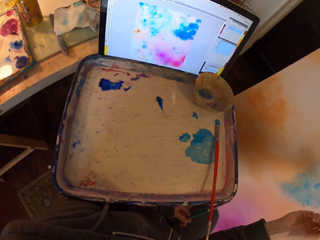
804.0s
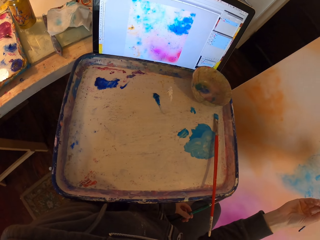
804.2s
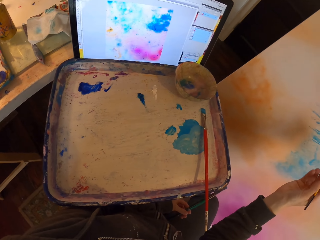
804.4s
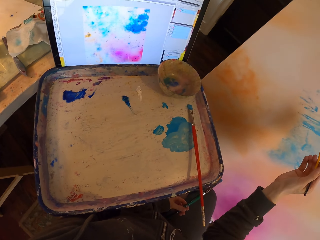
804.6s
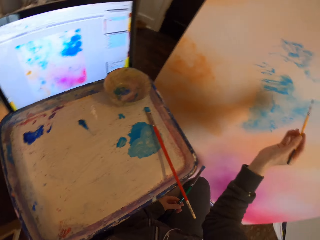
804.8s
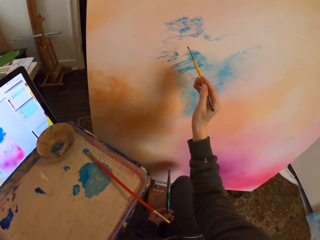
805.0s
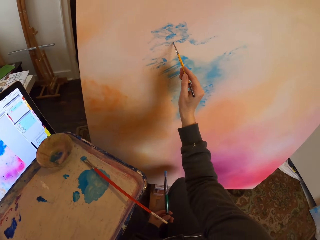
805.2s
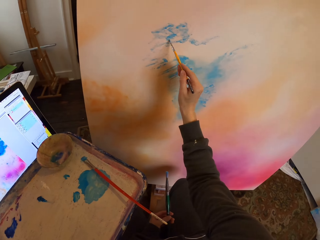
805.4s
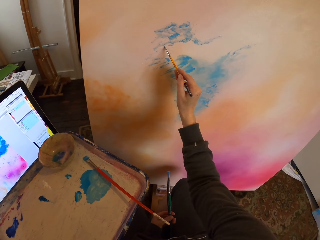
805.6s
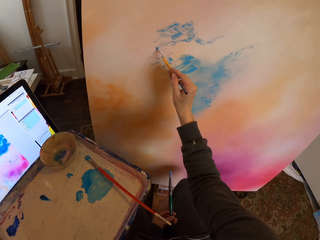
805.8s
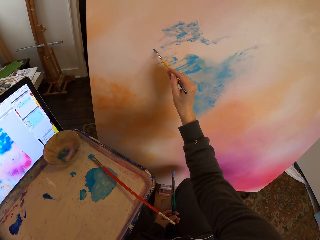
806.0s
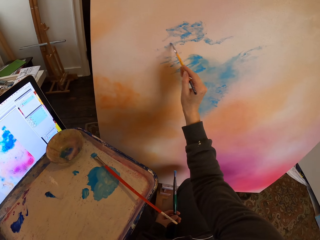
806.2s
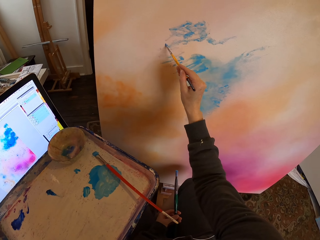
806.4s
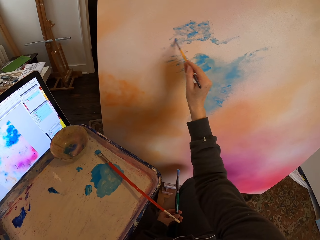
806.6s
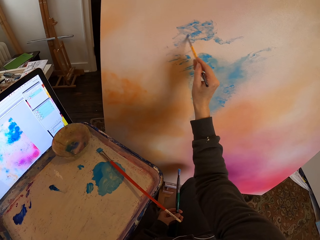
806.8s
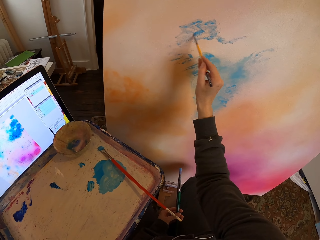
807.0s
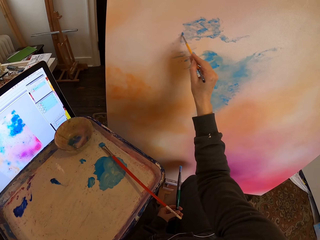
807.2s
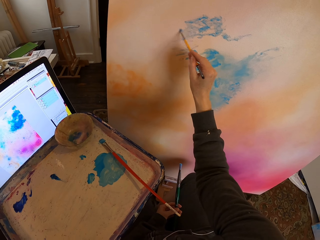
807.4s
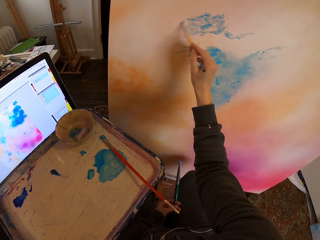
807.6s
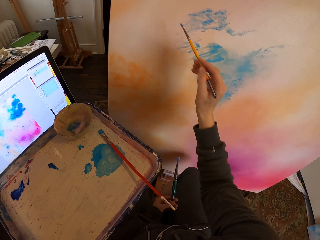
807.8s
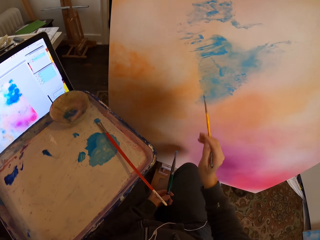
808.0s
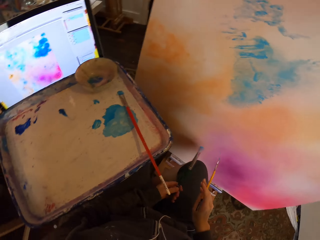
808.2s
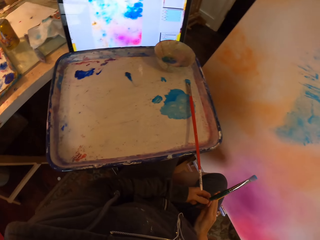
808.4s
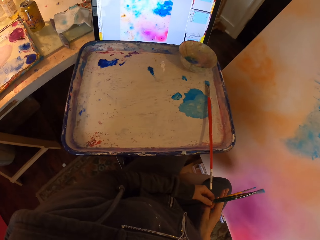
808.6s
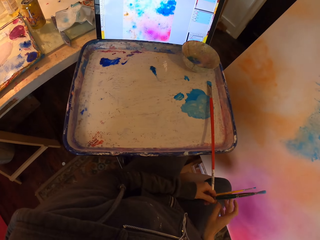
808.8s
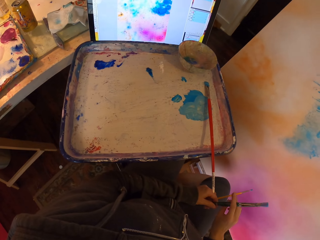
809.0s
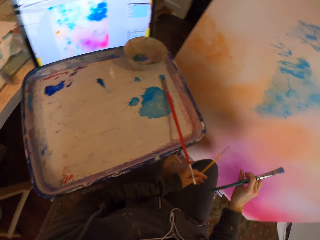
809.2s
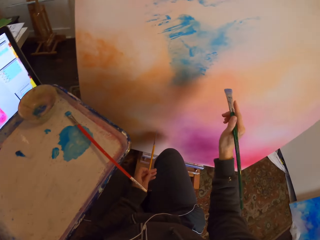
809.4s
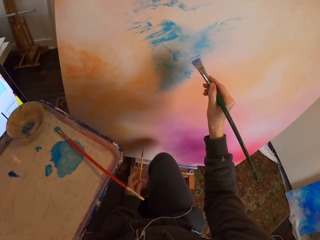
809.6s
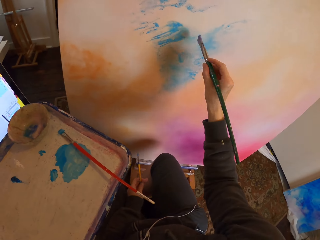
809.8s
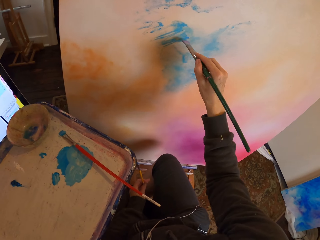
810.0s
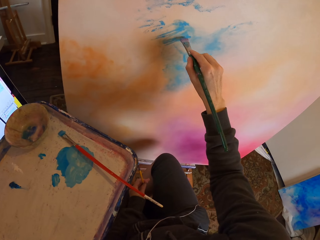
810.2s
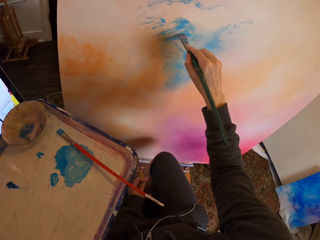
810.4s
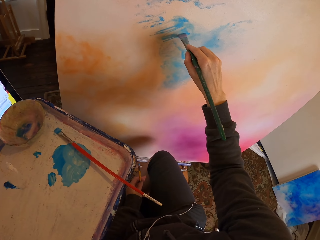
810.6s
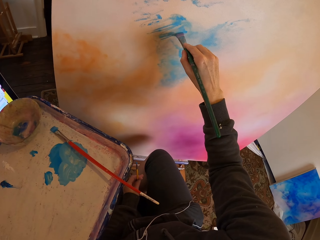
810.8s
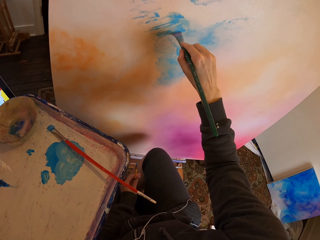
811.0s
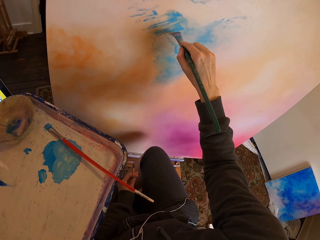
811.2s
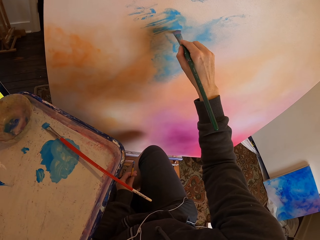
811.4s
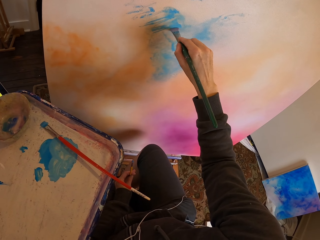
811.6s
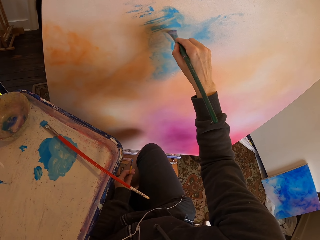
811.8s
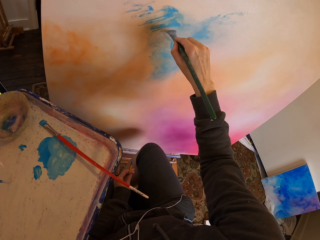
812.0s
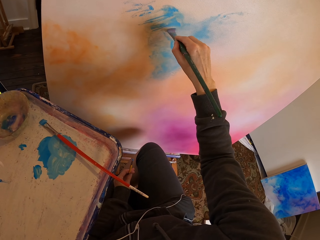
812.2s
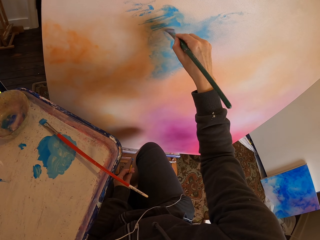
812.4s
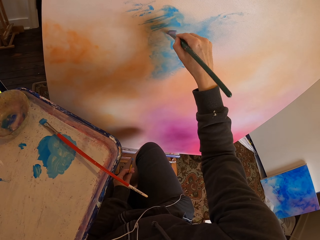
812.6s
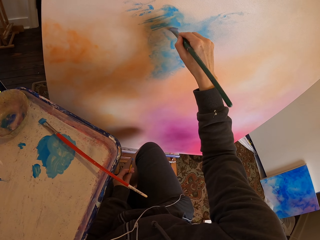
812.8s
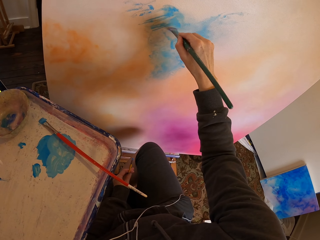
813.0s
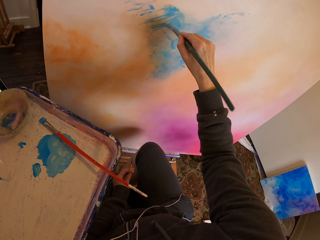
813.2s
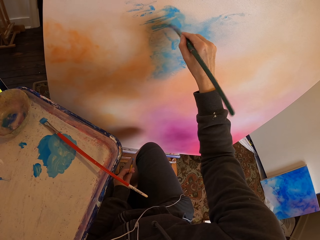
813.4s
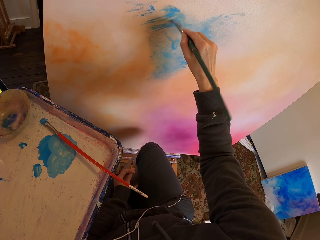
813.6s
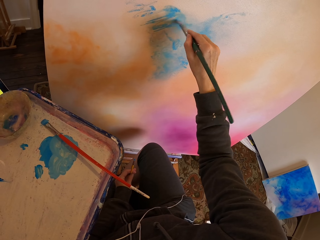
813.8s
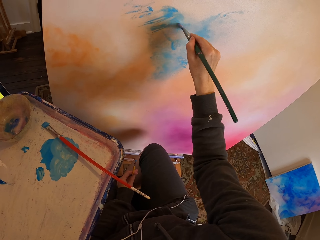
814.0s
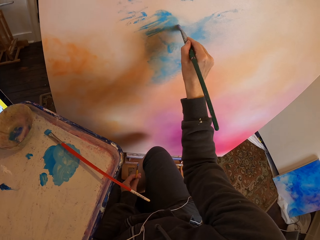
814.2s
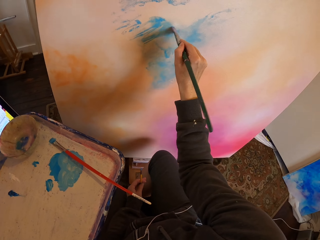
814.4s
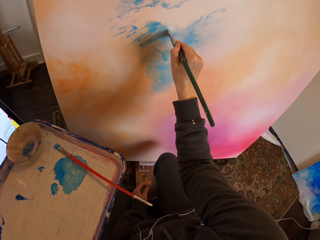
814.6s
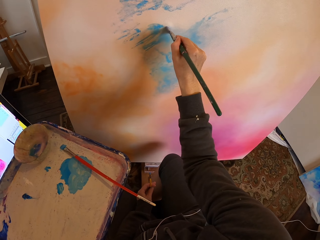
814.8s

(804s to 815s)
The camera wearer exchanges paintbrushes in hands. They paint on the board using the soft paint brush as they copy from the screen.

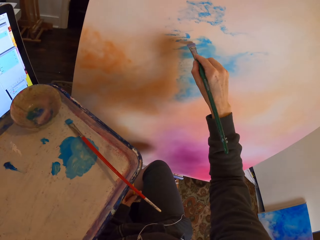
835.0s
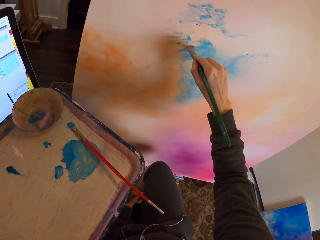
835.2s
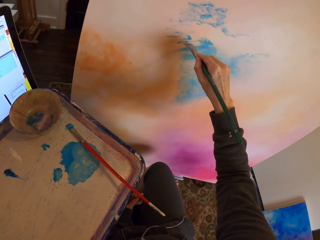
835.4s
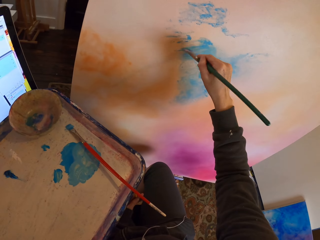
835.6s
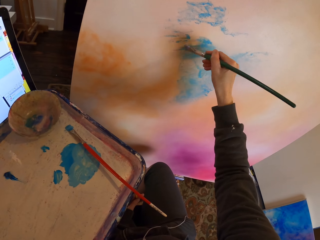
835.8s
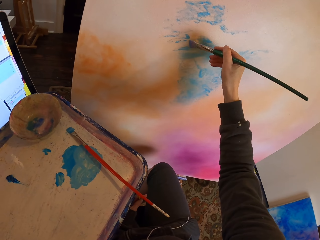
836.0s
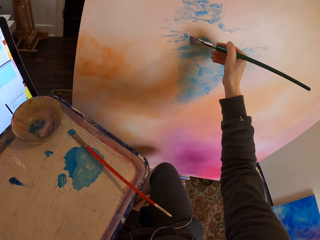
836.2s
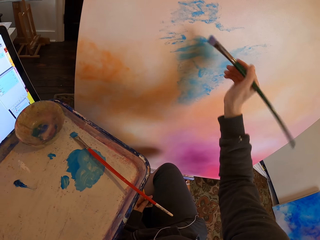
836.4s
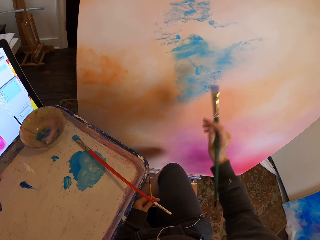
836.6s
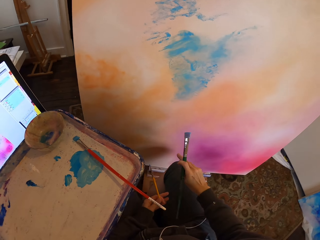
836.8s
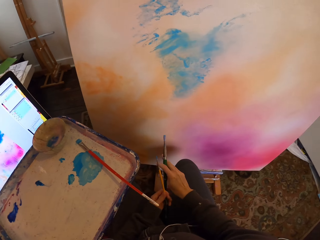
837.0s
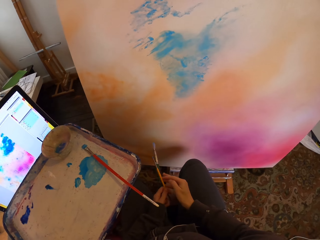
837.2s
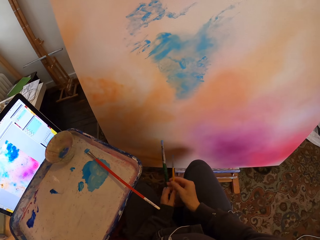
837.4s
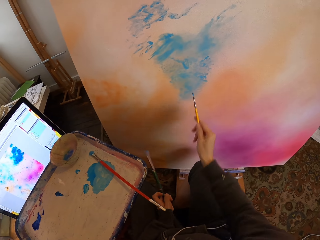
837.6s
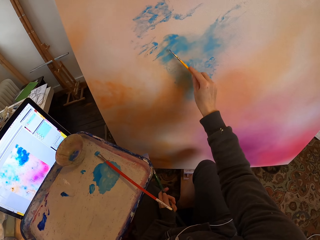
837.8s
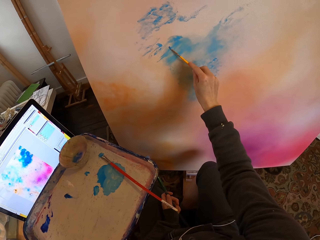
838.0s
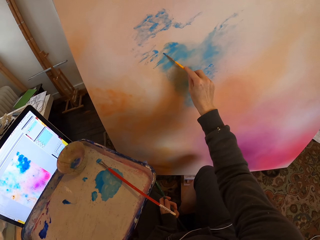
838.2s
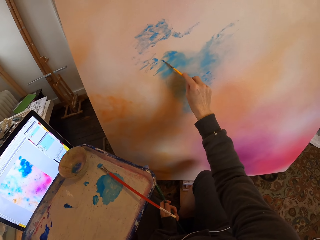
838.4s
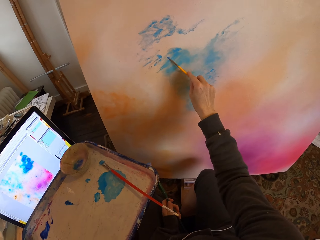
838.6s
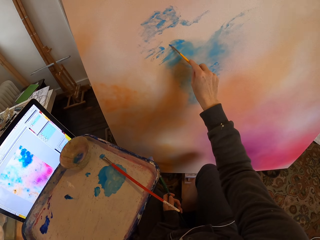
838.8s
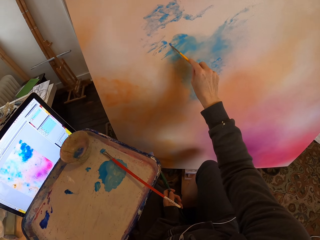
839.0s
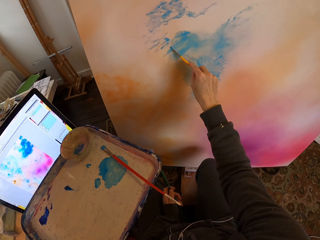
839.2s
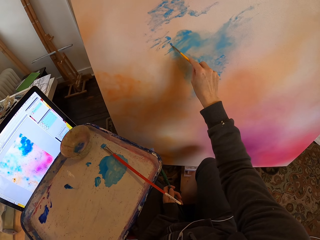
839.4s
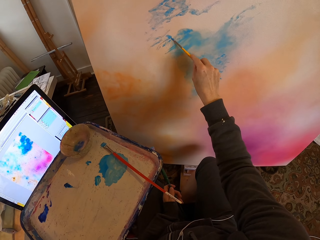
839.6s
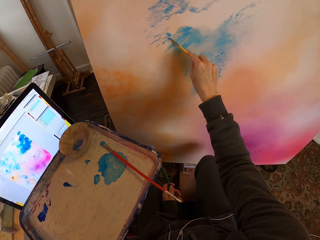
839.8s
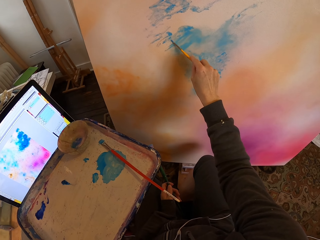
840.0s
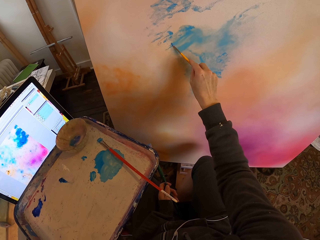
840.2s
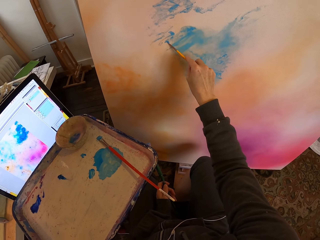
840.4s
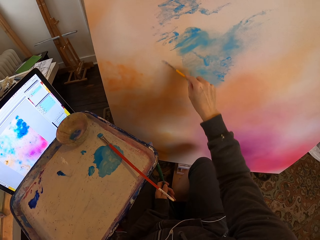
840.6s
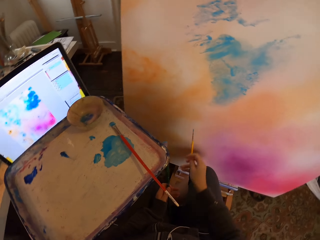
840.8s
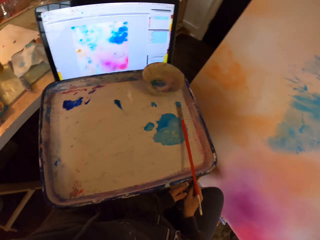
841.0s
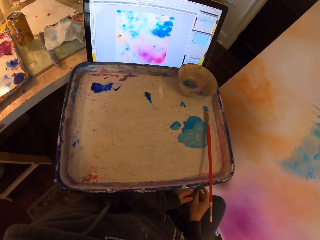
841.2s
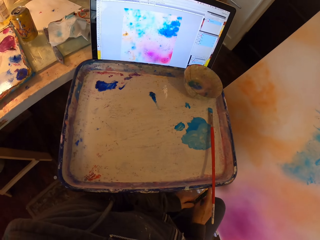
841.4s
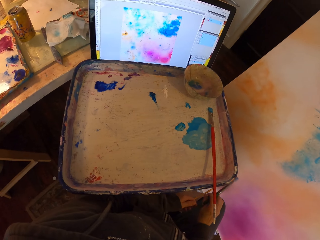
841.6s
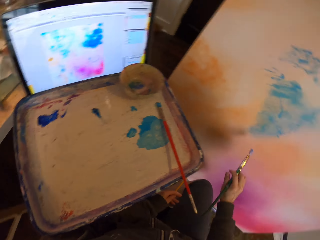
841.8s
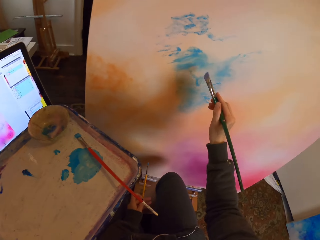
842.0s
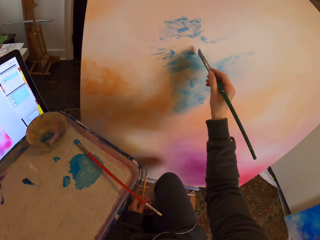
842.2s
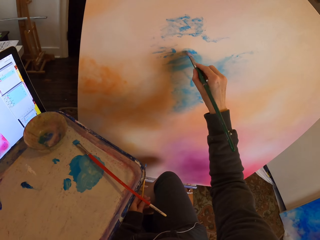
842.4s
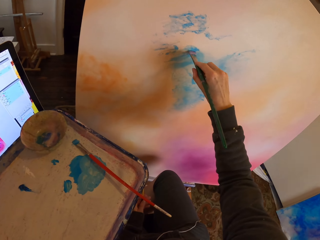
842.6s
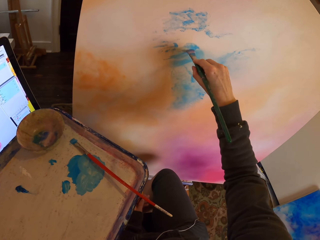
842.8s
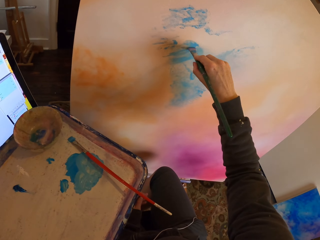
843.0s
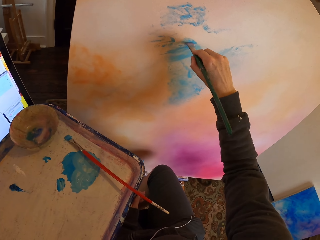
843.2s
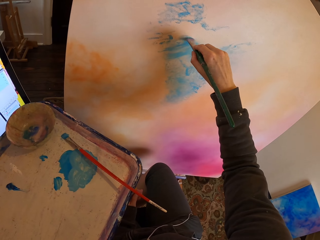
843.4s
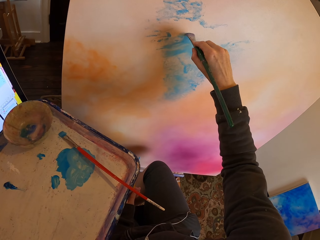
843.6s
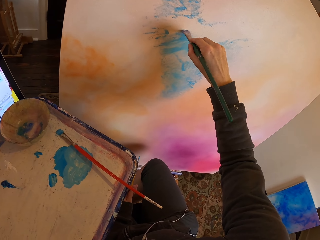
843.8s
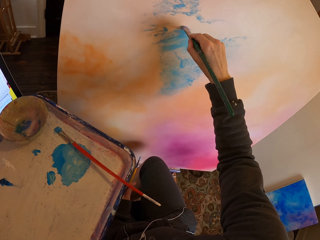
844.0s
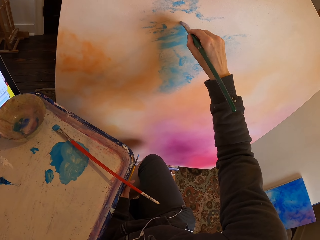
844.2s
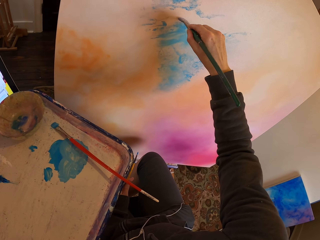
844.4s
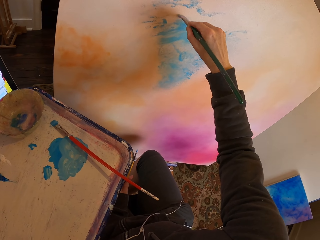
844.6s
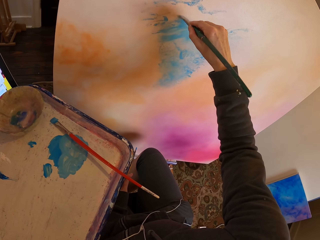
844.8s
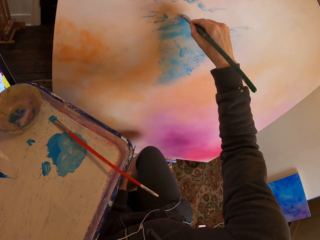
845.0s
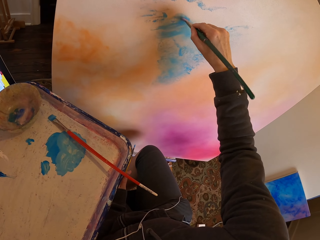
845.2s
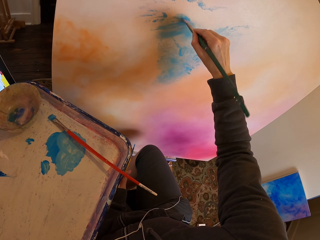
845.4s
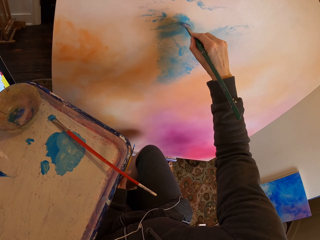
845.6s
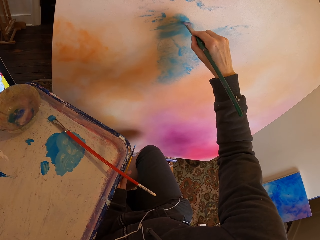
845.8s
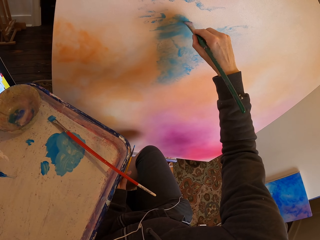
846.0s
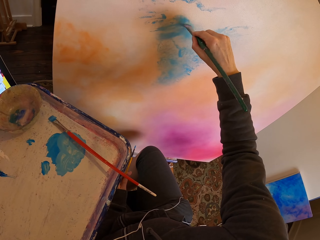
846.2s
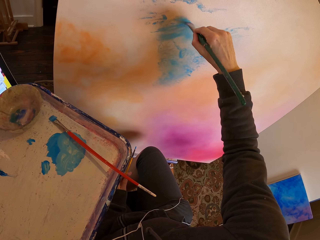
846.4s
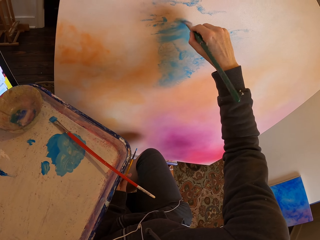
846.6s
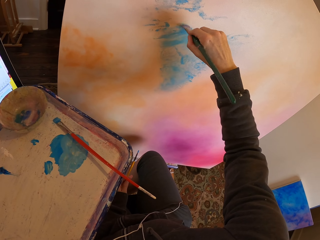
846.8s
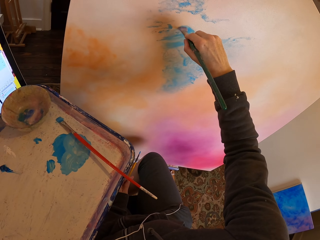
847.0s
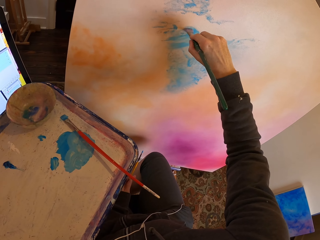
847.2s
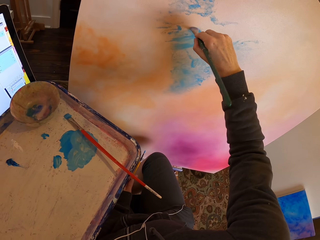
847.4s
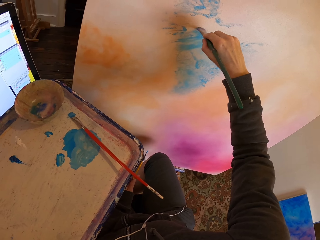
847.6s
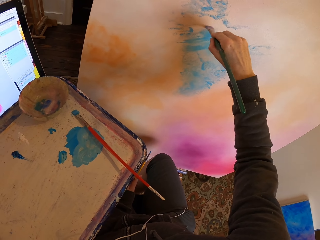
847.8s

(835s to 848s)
The camera wearer shifts paintbrushes in hands. They paint the board using the small paint brush as they copy from the screen. They shift paintbrushes in hands. They paint on the painting board using the soft paint brush as they copy from the screen.
